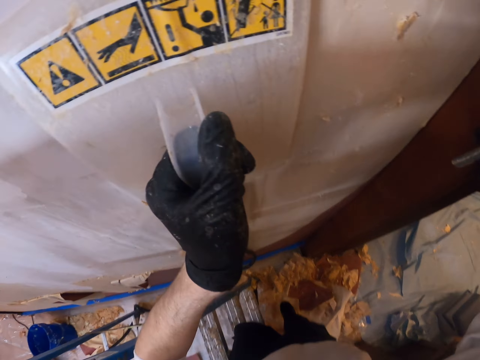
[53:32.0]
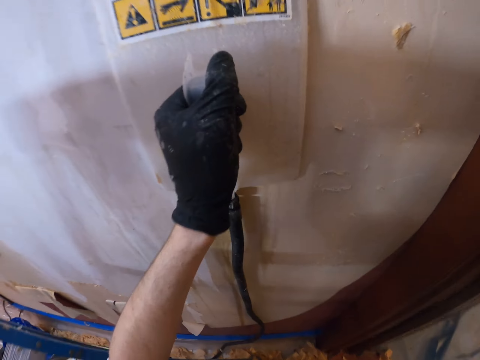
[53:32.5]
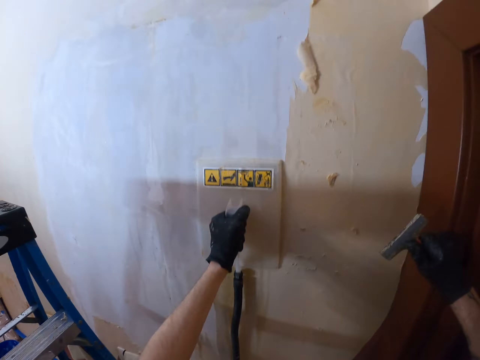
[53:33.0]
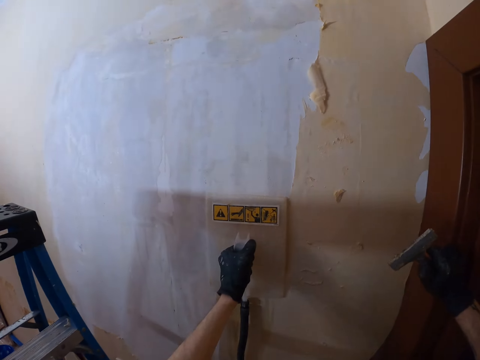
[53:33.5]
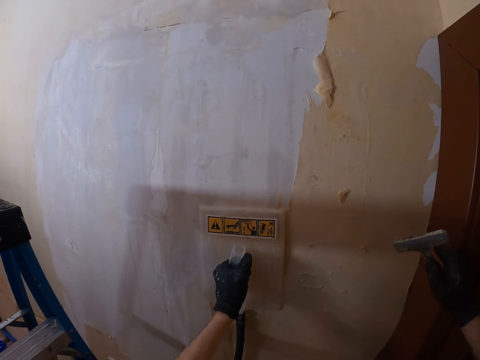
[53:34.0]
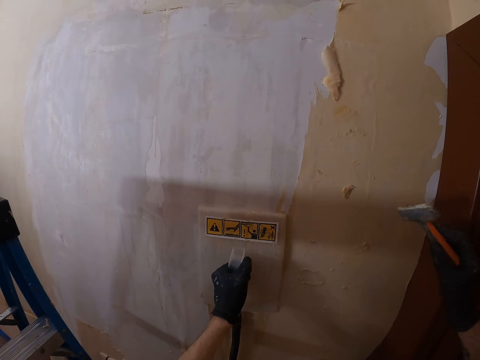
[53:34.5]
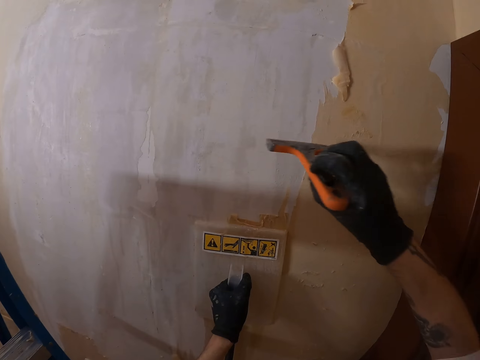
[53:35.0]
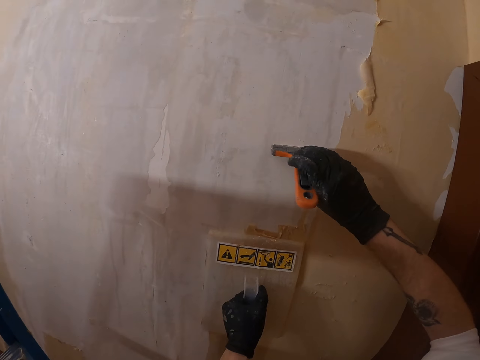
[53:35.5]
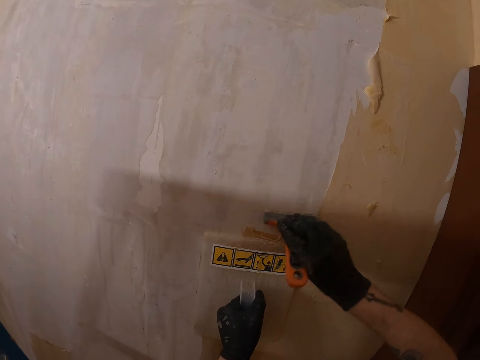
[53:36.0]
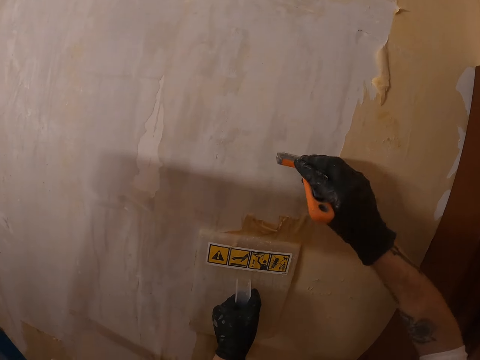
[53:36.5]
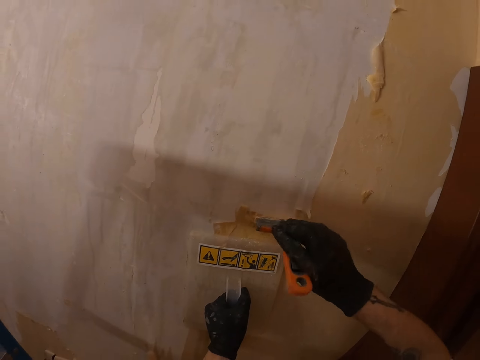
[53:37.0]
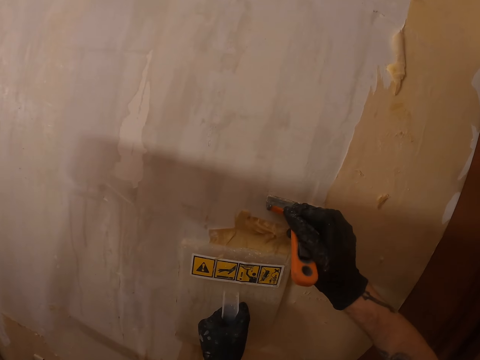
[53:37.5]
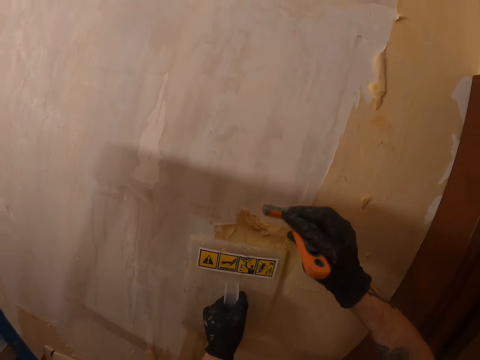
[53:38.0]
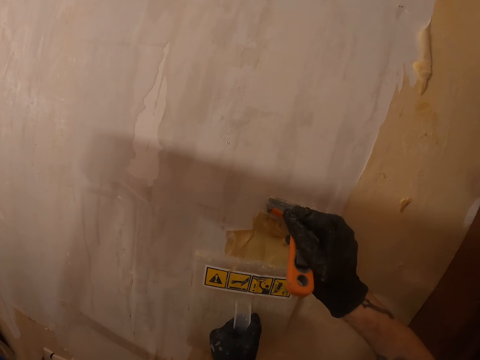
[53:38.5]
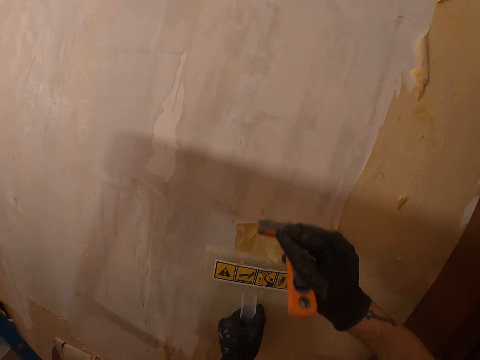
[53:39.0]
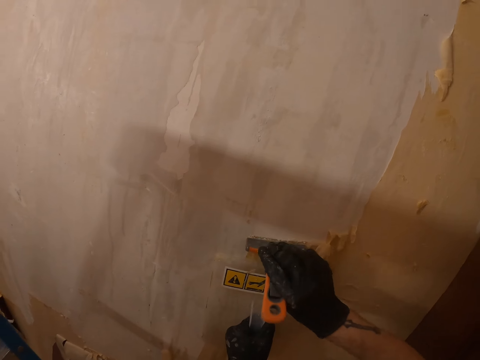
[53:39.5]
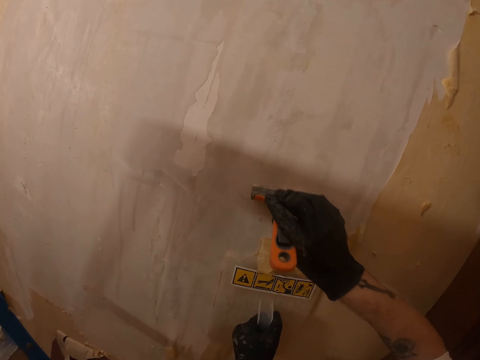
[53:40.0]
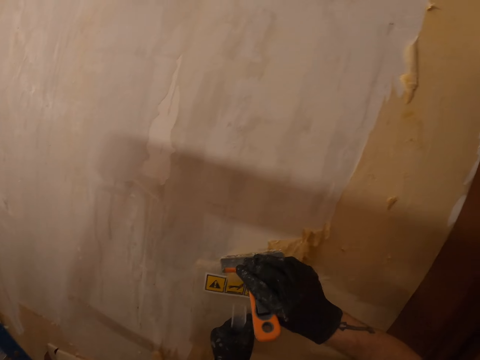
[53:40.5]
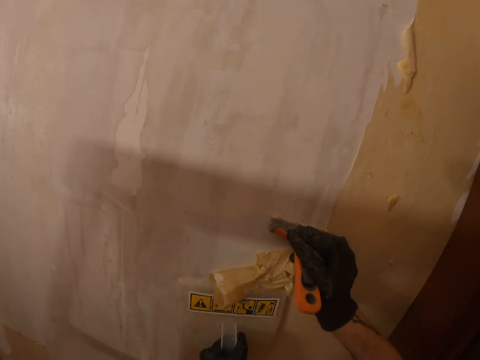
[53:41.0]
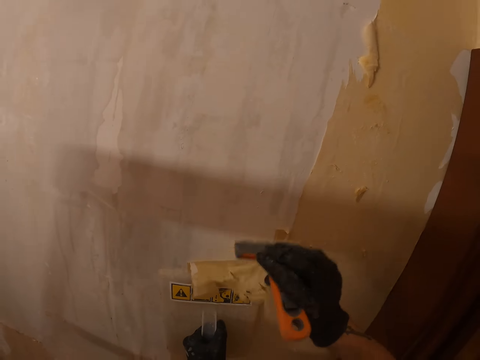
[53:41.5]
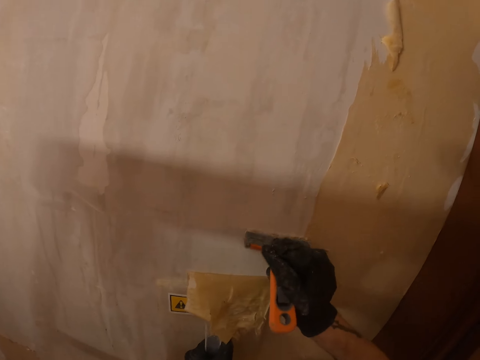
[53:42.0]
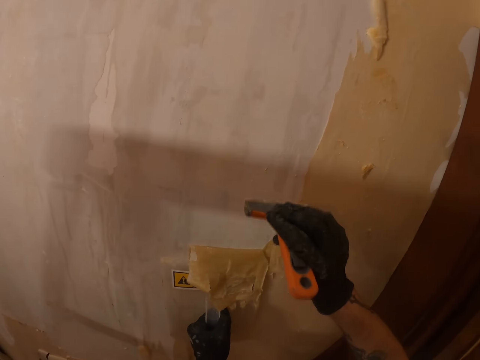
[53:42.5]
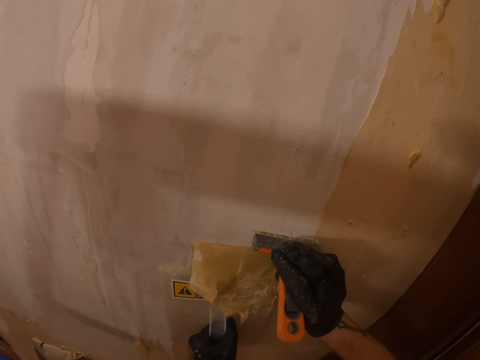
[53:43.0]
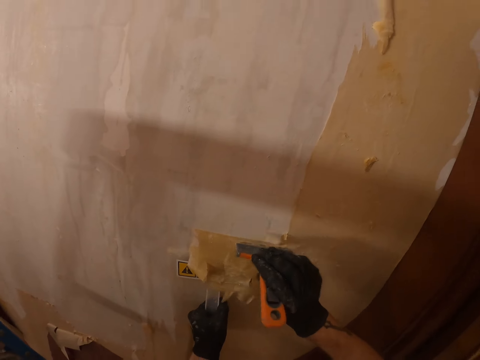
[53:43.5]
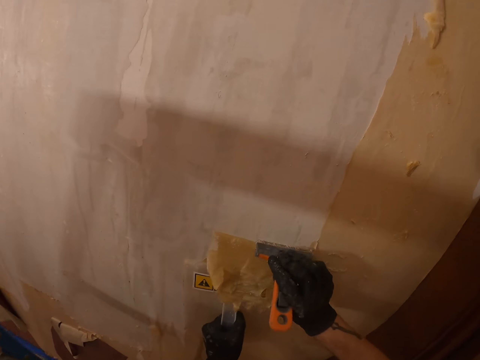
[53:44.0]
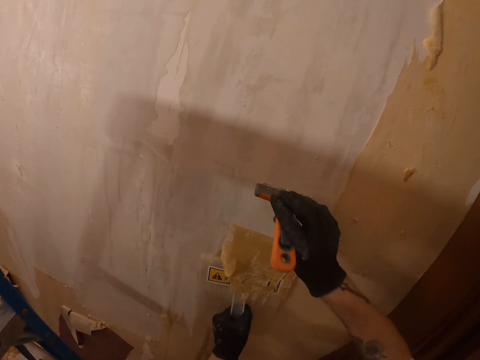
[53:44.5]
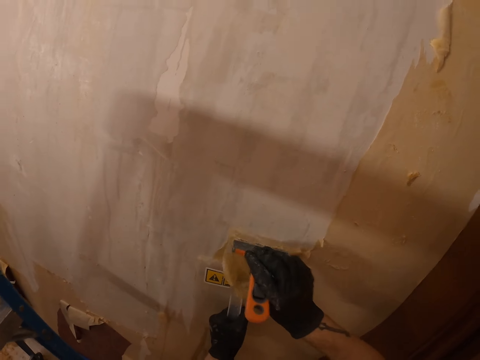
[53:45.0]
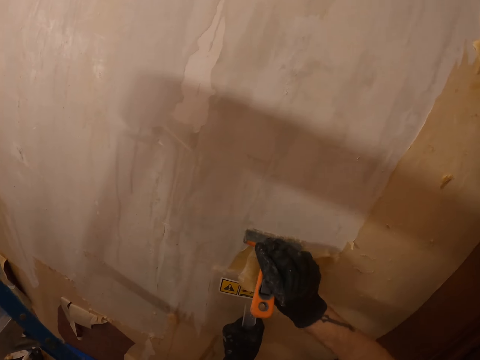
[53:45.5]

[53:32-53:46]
The camera wearer agitates the paint on the wall with a steam wallpaper stripper. They drag a hand float in the left hand on the wall. They remove paint from the wall with a paint scraper in the right hand. They drag the hand float in the left hand on the wall.

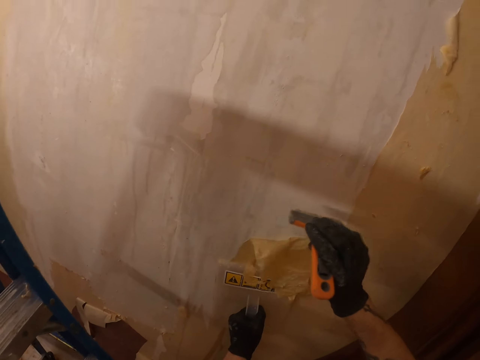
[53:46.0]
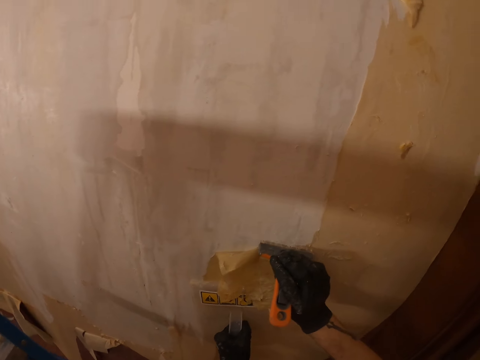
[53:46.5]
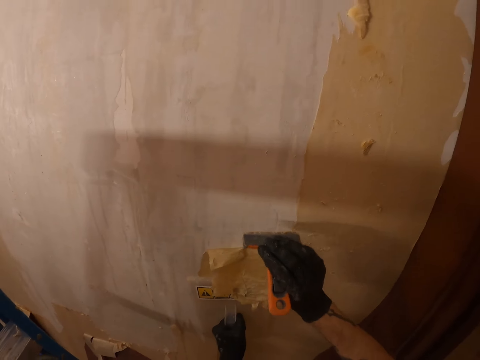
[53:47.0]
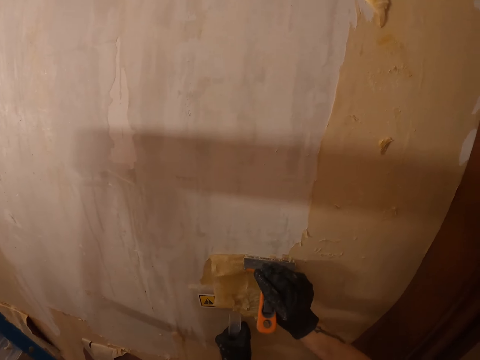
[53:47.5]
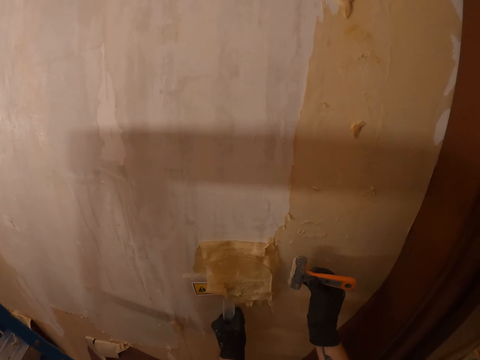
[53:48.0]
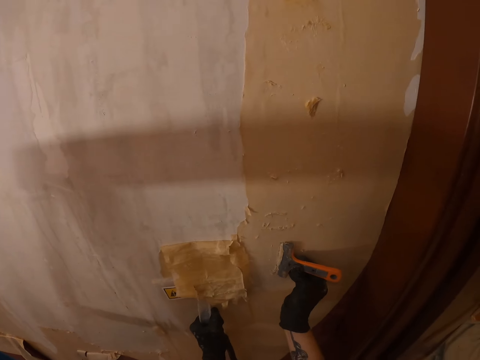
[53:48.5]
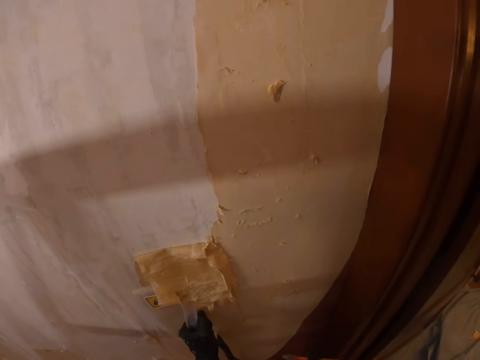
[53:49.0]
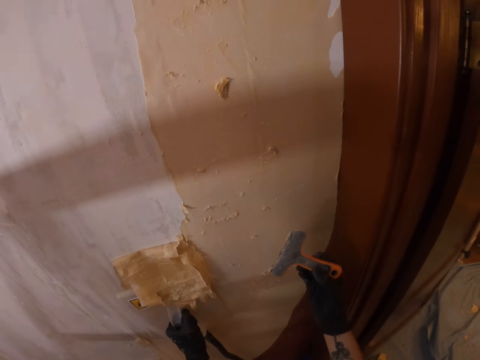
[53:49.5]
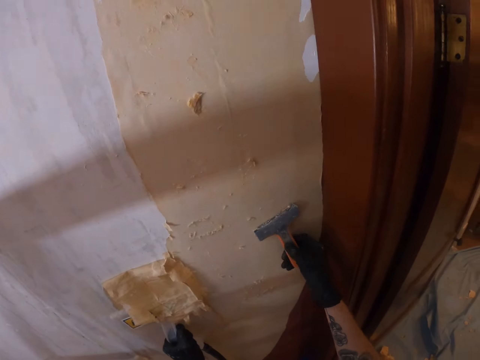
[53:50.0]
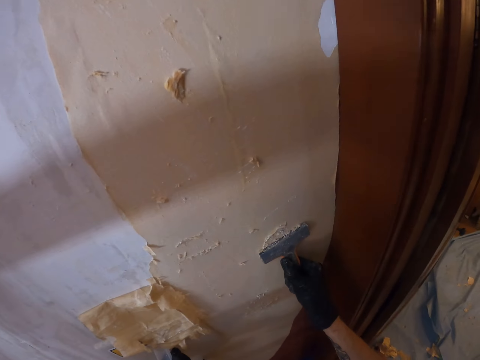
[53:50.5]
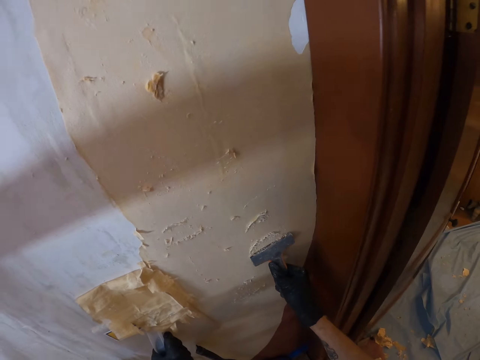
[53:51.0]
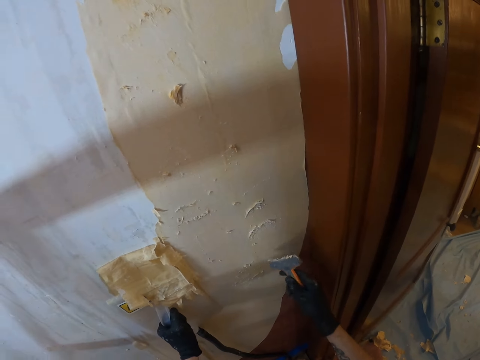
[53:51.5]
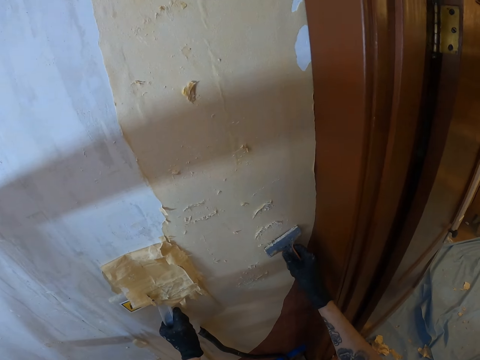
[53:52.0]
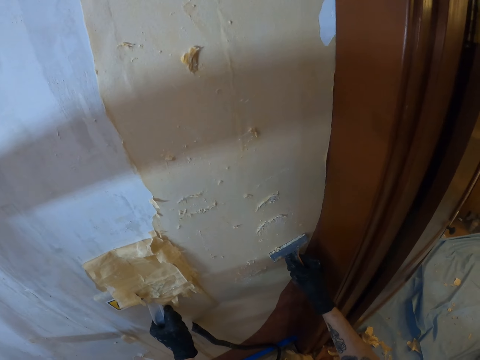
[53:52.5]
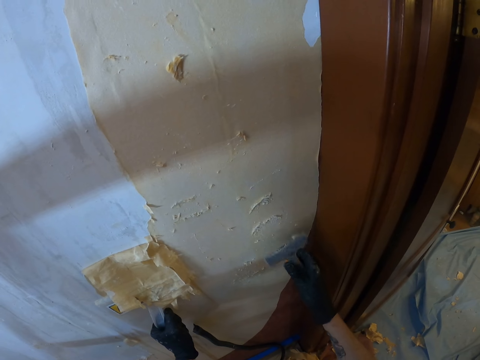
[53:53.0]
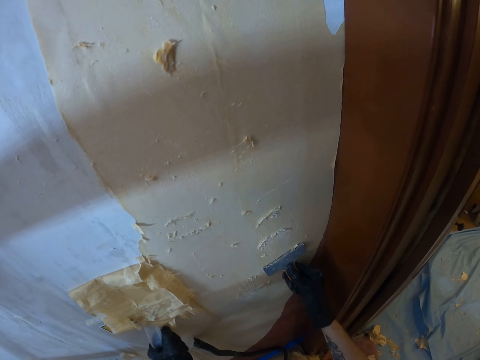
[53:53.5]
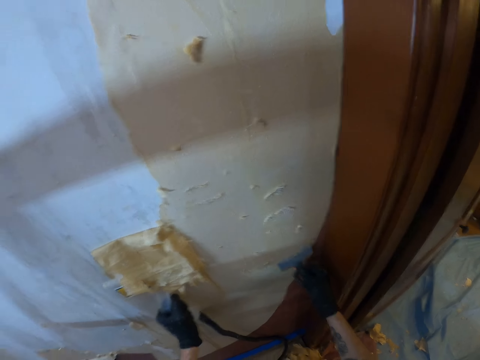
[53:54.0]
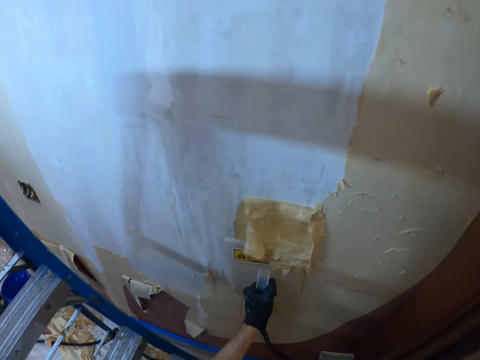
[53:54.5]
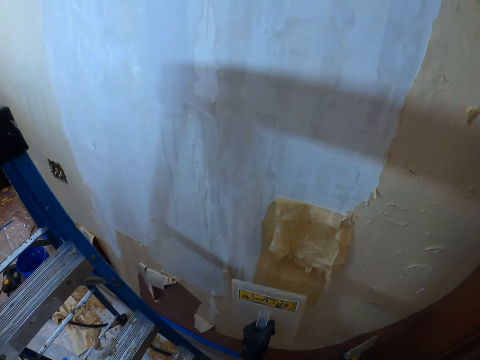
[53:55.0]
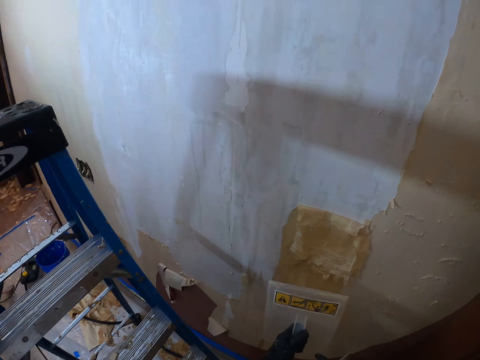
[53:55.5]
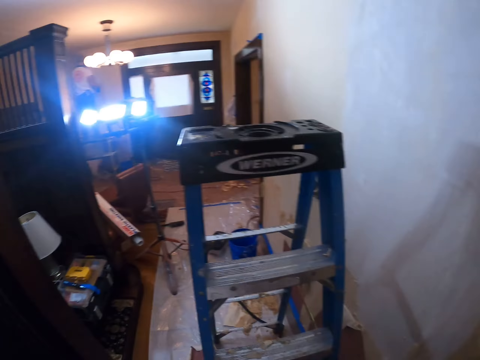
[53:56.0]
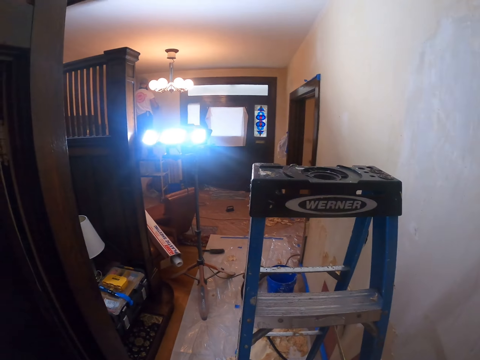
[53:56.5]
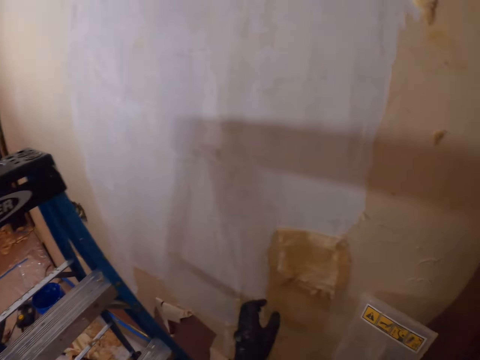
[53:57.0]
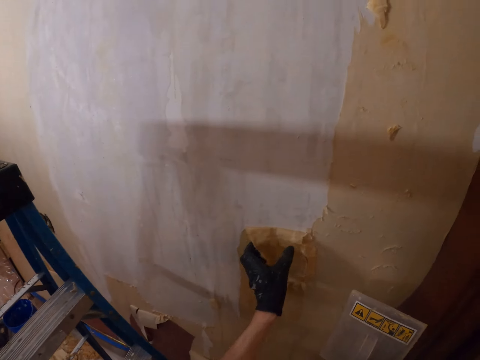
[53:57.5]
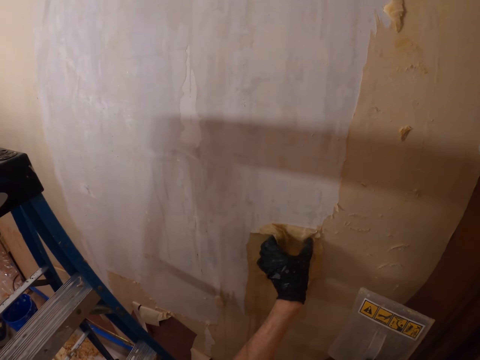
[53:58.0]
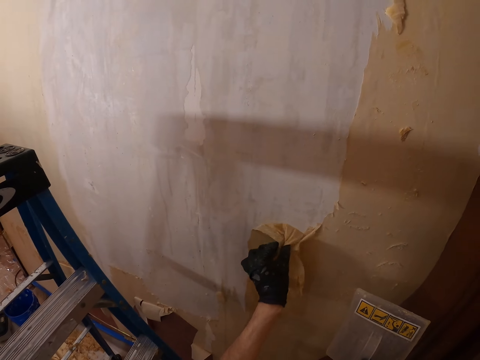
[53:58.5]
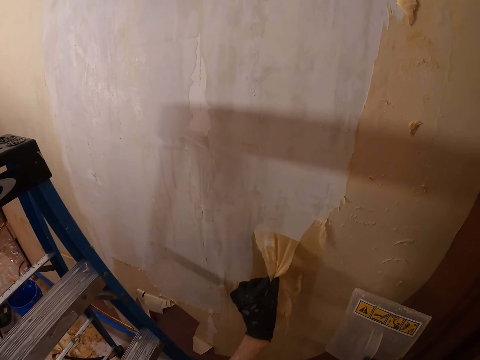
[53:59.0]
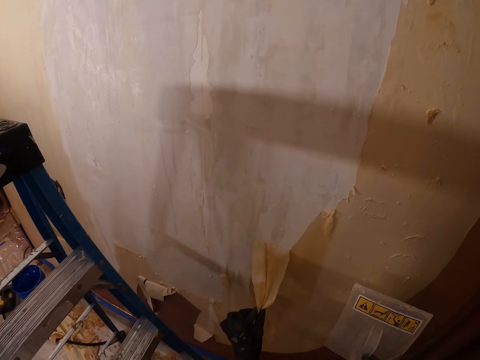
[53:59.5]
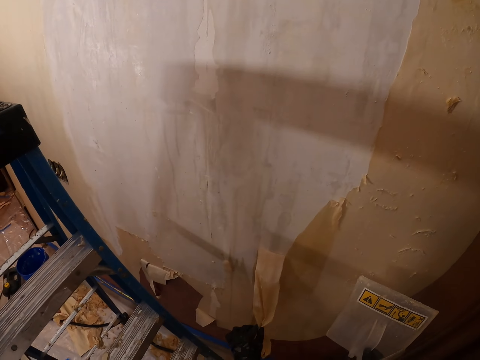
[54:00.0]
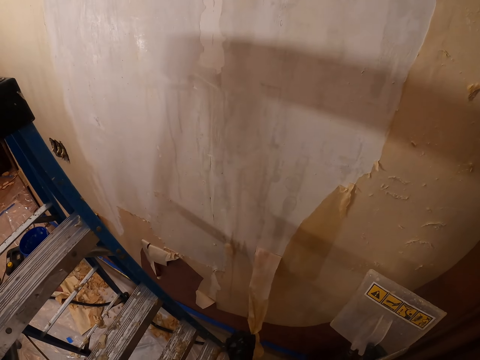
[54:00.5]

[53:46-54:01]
The camera wearer removes the paint scraper from the wall with the right hand. They wipe the paint scraper on the wall. They remove the steam wallpaper stripper or hand float from the wall with the left hand. They look around. They strip the paint on the wall with the left hand.
